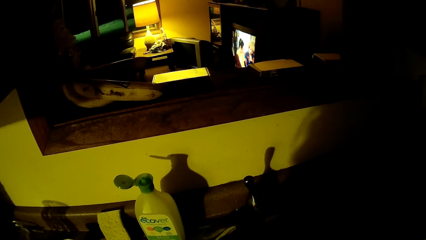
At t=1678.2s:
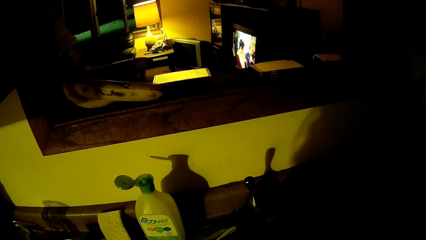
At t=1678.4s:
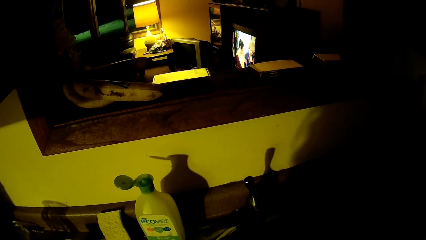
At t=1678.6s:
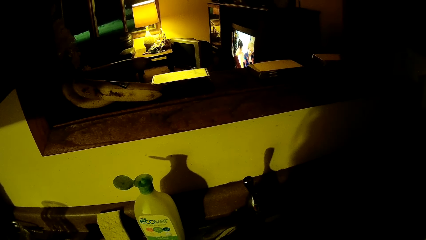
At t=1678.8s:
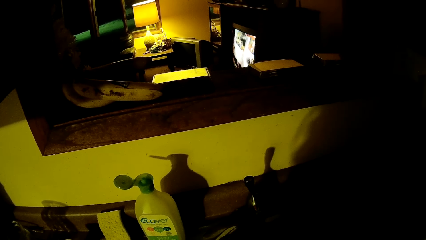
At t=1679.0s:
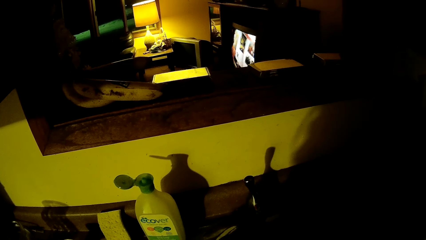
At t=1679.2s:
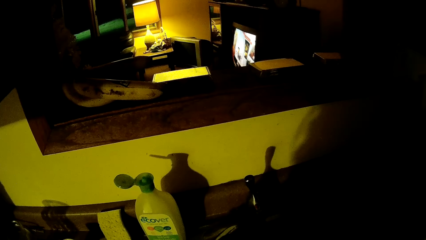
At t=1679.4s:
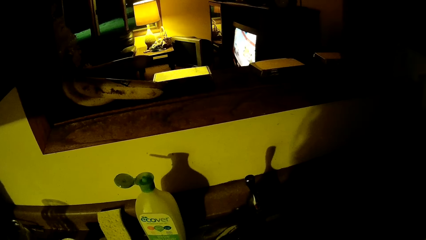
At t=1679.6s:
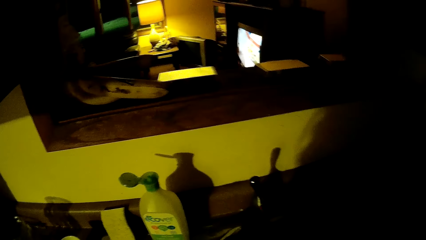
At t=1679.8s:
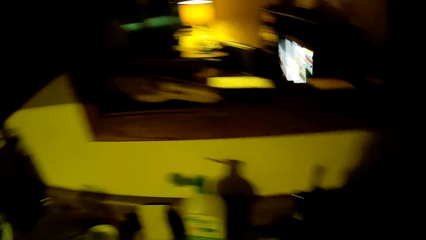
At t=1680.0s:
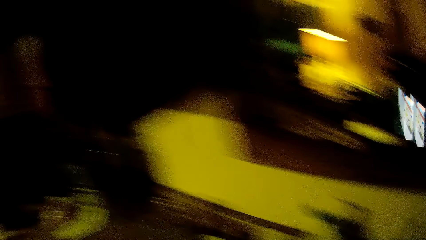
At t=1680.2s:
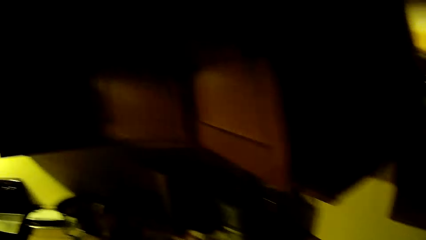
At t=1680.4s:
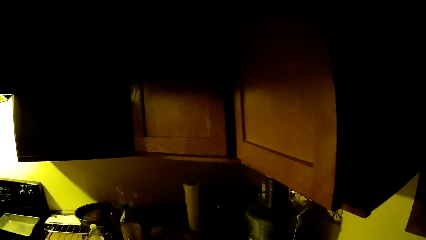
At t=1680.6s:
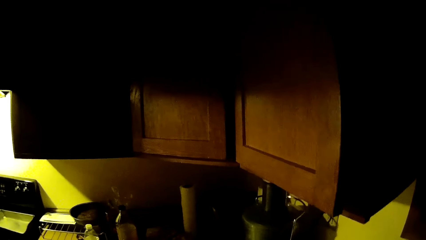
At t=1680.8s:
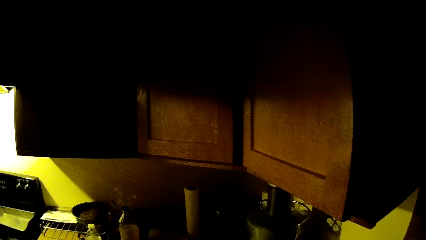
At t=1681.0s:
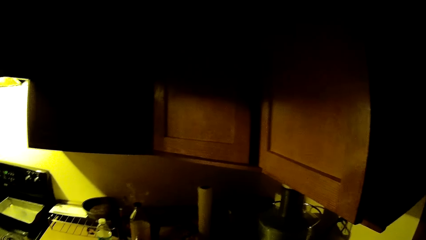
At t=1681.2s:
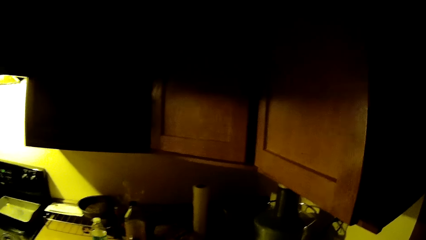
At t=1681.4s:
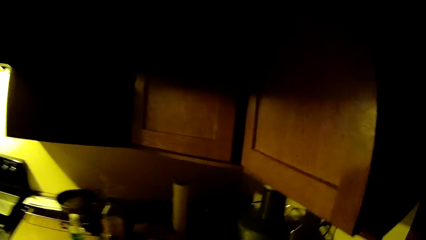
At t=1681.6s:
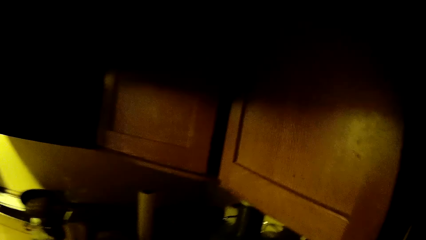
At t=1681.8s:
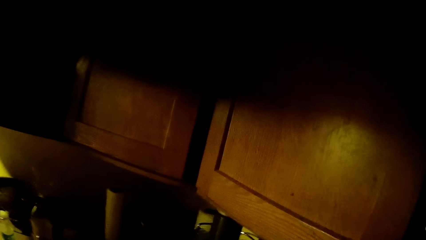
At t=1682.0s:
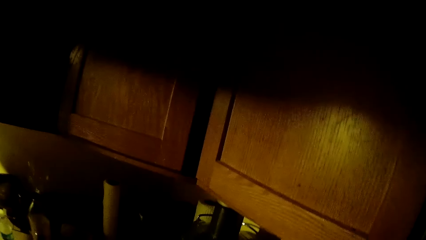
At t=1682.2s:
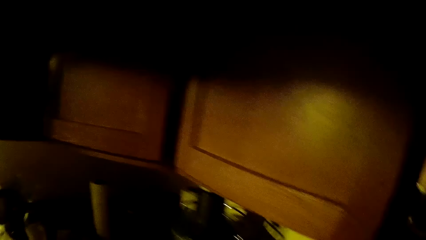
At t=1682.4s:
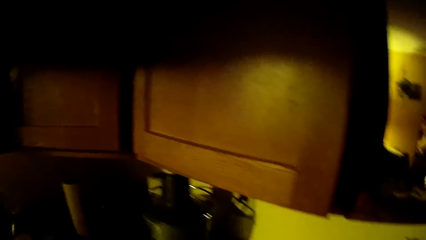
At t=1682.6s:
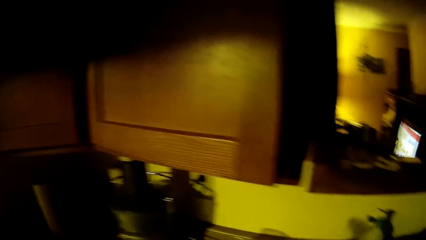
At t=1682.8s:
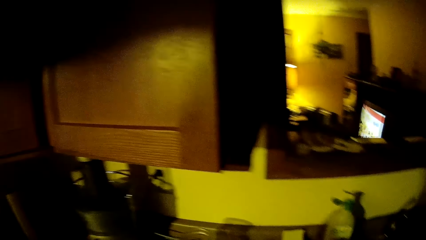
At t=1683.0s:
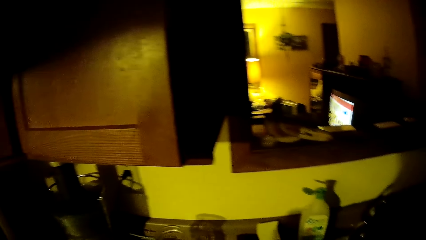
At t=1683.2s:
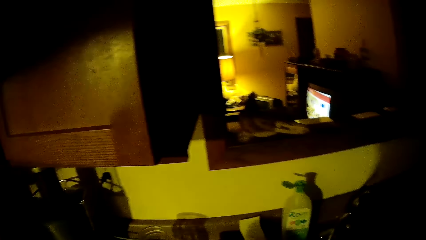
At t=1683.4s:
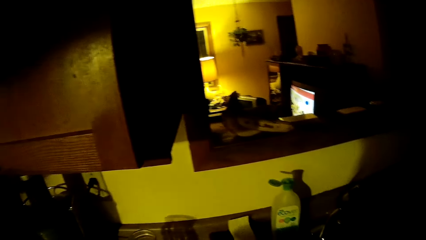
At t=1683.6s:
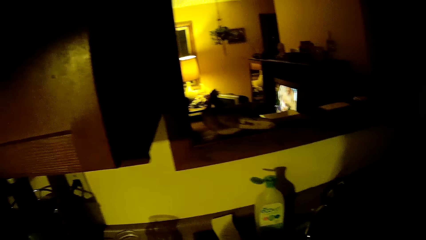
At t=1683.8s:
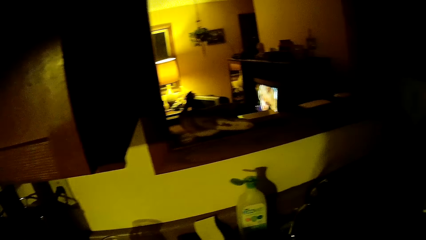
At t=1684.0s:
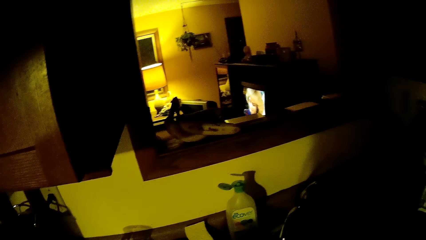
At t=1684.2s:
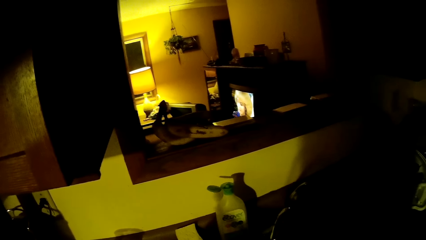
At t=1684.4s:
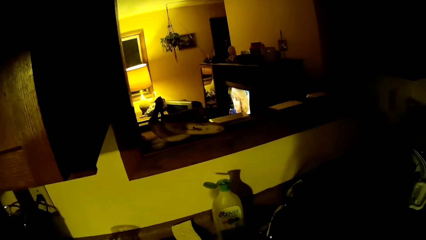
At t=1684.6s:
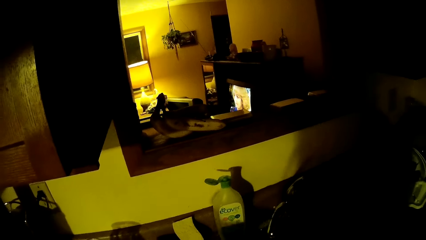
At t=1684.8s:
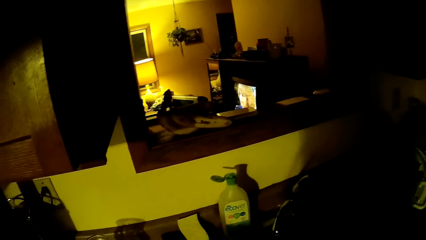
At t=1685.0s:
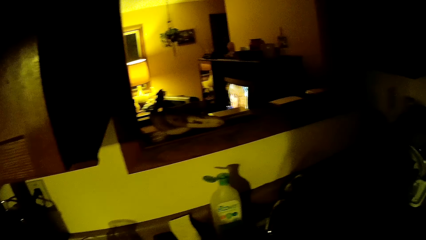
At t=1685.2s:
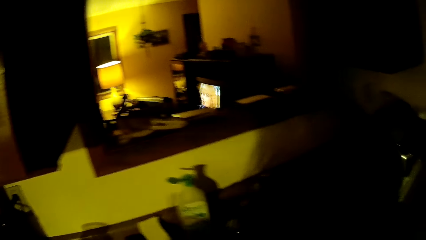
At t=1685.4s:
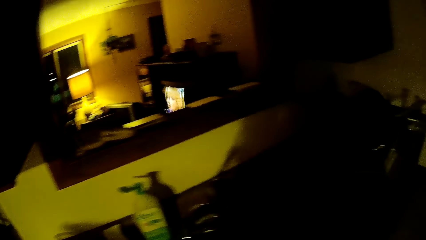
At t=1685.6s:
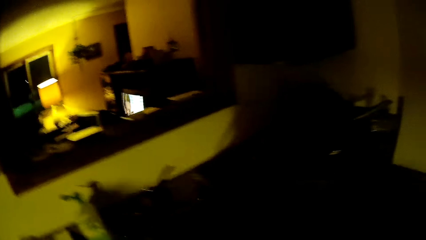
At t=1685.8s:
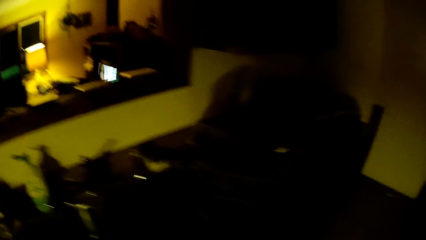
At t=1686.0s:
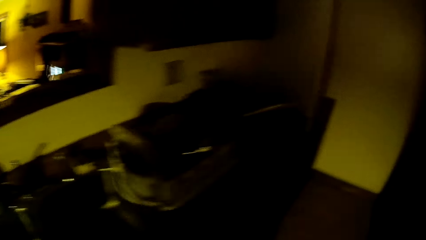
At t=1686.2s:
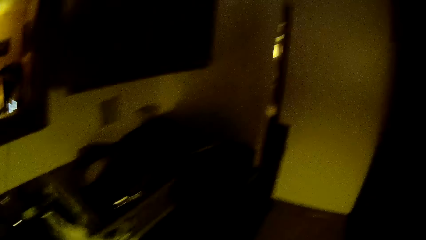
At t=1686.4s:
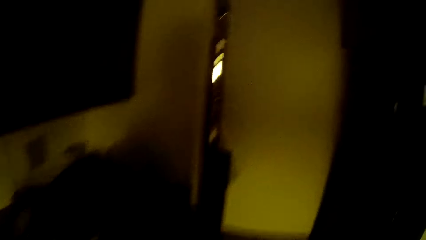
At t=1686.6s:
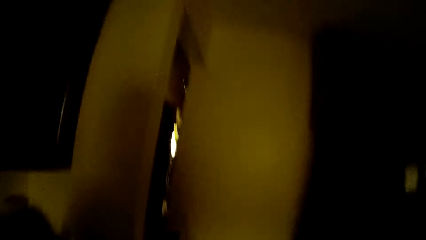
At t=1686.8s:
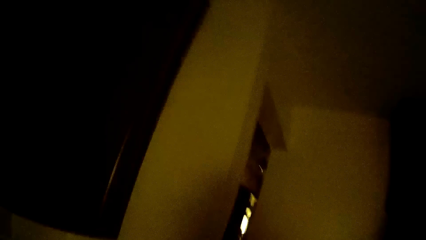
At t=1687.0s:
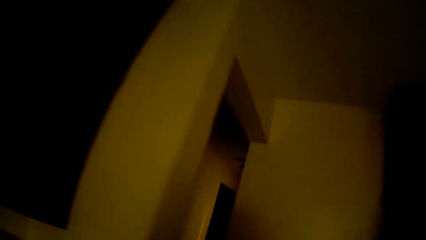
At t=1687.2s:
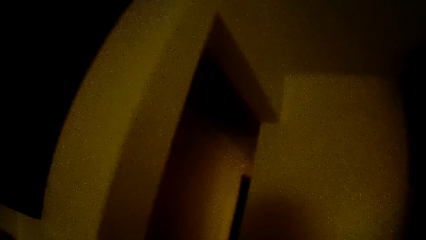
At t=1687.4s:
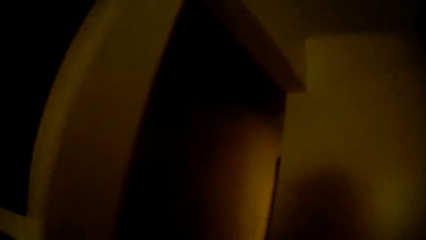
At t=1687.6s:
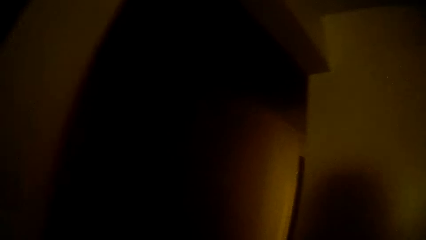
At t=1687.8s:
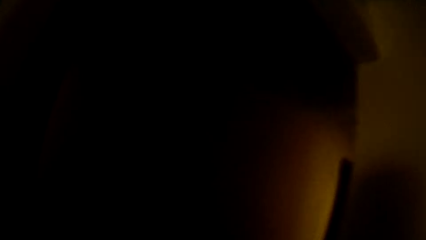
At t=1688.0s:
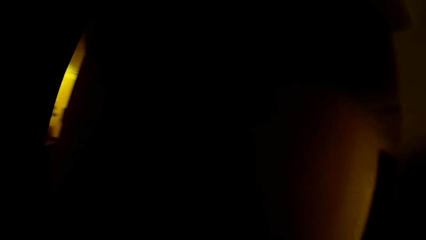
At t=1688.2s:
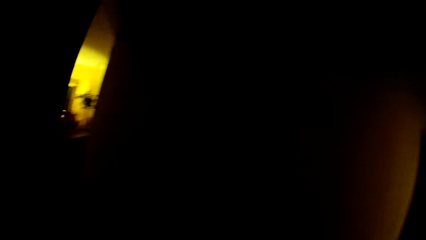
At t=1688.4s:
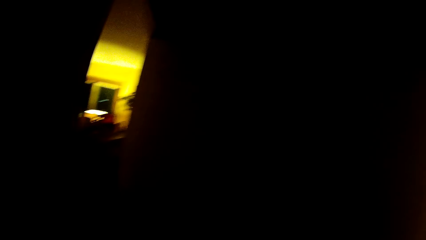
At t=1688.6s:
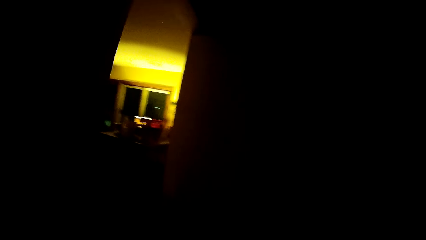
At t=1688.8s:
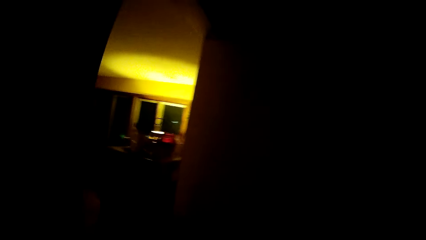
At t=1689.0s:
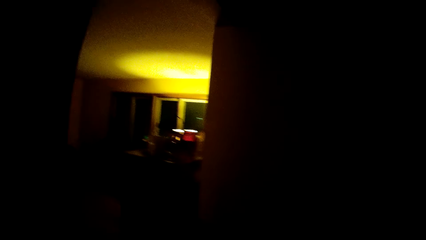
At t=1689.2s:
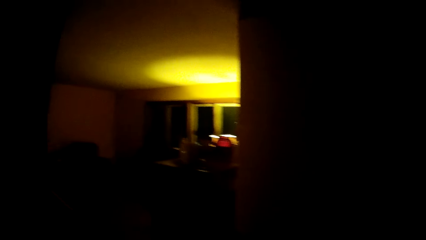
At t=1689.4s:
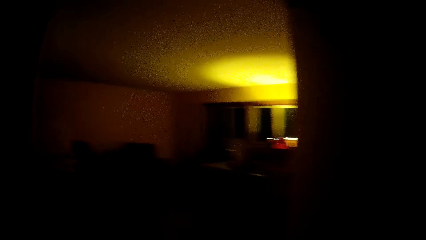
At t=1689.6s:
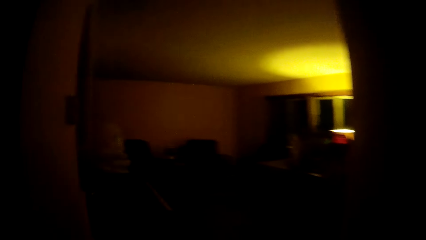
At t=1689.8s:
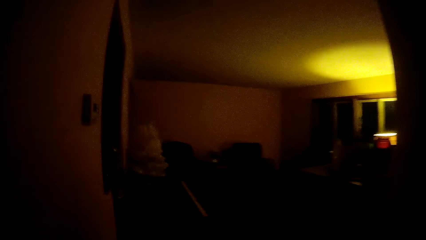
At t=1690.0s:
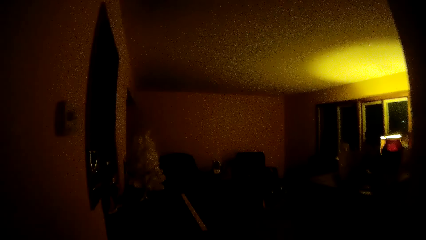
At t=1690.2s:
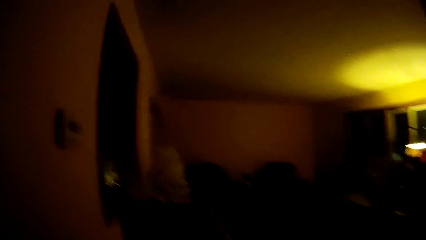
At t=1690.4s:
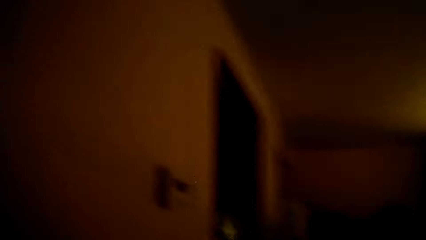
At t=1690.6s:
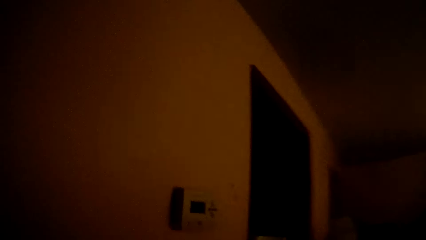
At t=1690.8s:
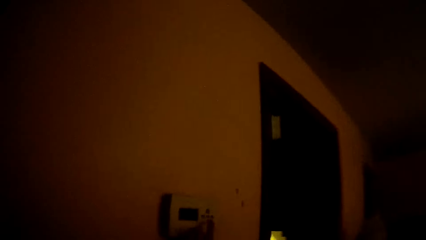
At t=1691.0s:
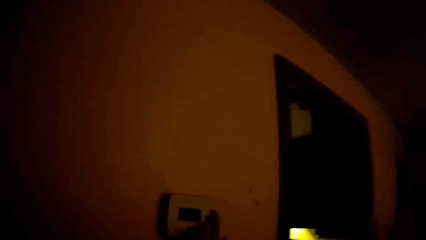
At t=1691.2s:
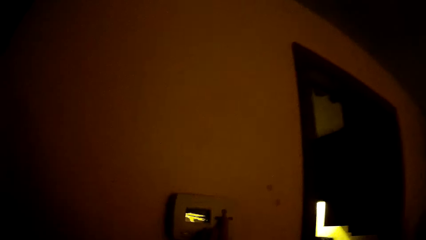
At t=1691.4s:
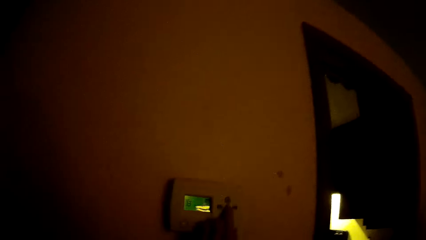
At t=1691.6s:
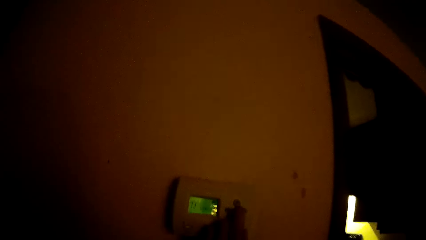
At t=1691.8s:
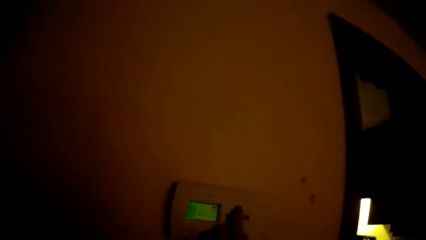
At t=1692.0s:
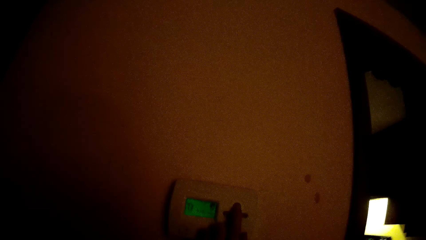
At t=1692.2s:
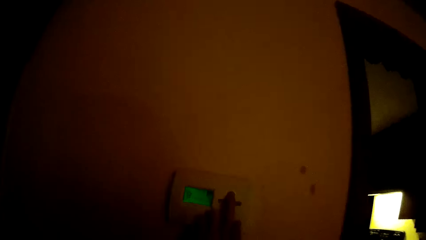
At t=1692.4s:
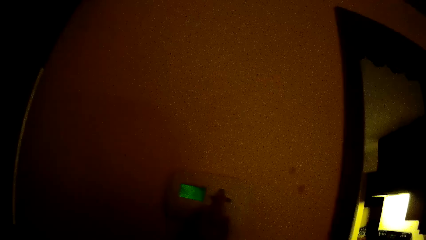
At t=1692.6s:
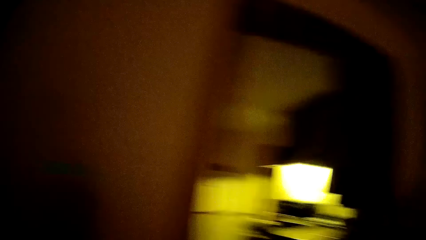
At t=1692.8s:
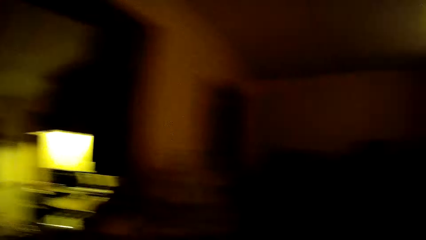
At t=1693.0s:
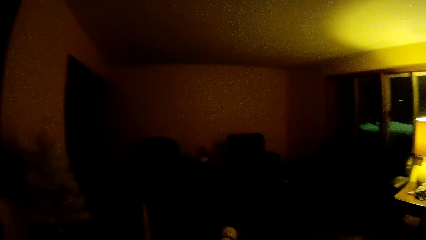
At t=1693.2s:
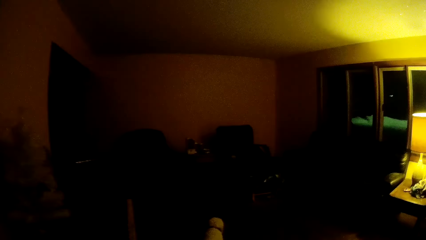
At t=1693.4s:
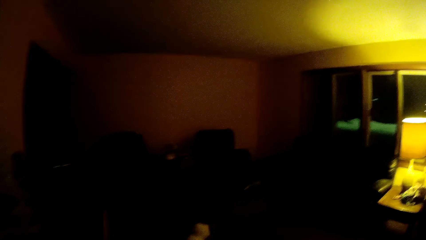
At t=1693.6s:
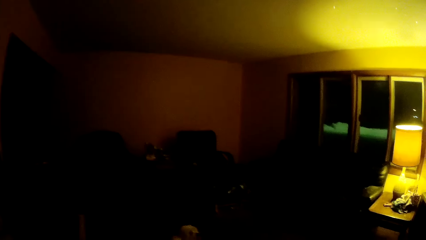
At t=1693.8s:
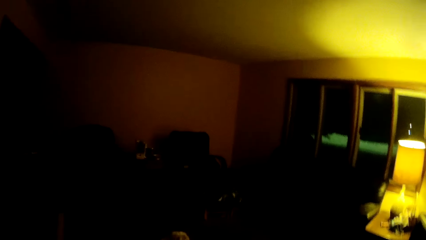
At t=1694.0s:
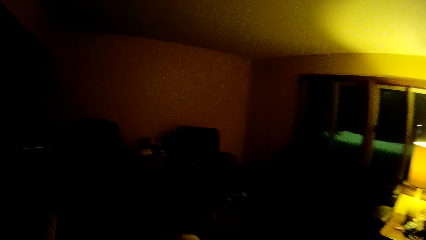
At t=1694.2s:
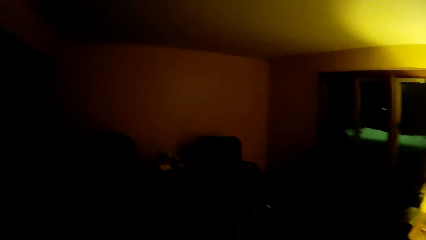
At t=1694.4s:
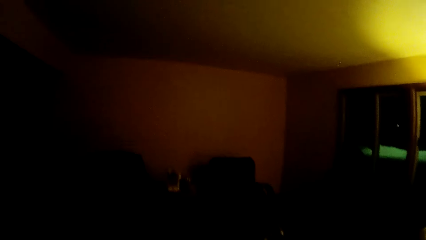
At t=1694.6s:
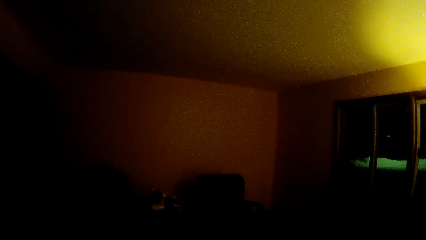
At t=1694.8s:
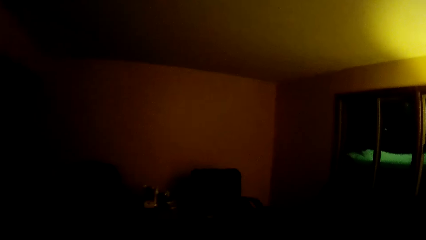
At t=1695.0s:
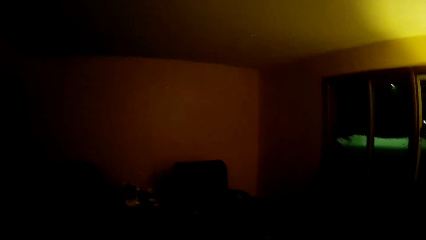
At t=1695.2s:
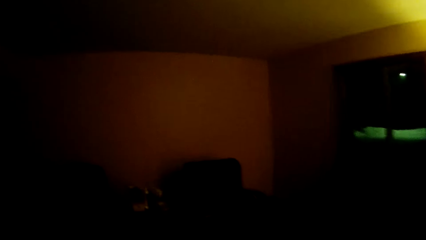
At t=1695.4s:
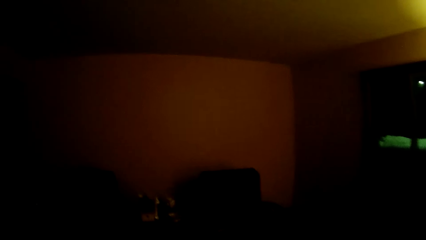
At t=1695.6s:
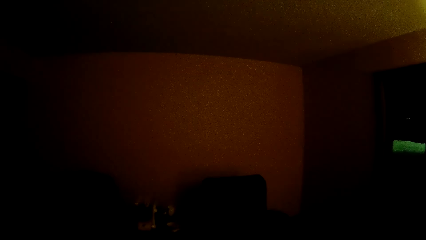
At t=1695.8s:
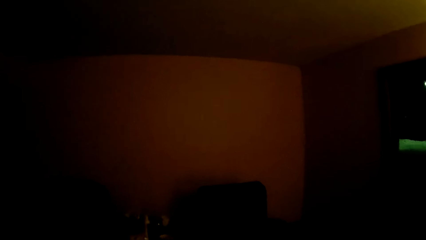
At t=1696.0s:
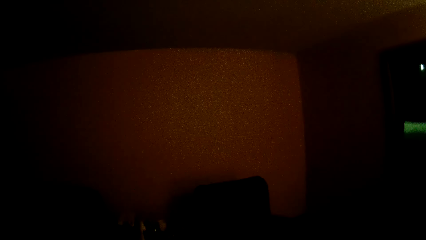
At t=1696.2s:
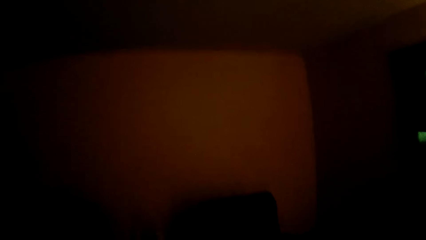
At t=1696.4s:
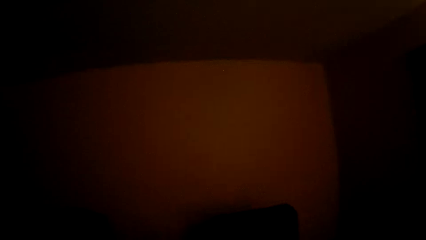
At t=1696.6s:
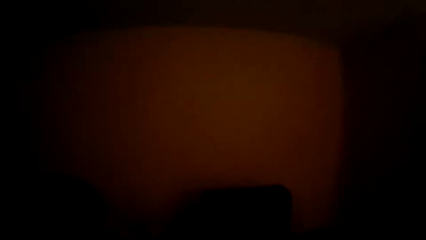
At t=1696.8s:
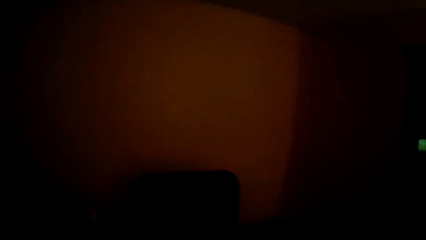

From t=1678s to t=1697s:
The camera wearer turns and looks around. He walks through a hallway to a room. He leaves the kitchen. He operates a thermostat with his left hand. He walks around the living room while looking around.
